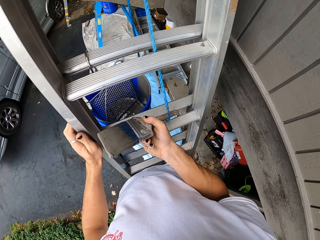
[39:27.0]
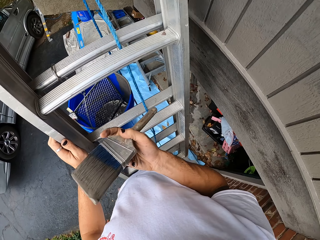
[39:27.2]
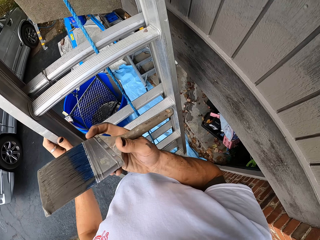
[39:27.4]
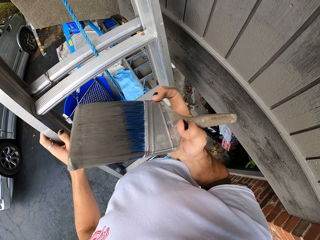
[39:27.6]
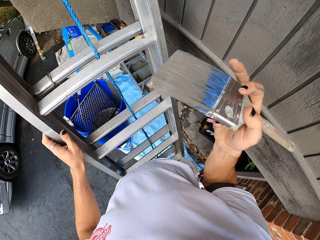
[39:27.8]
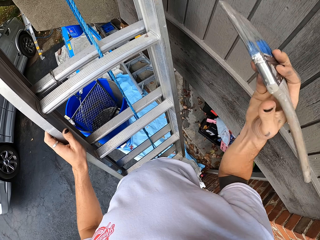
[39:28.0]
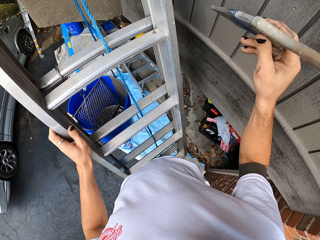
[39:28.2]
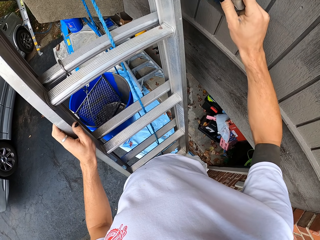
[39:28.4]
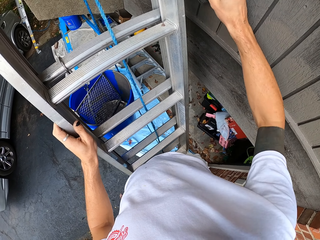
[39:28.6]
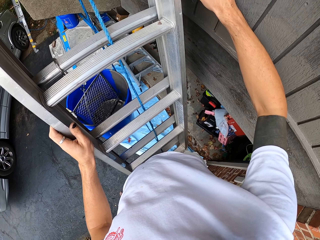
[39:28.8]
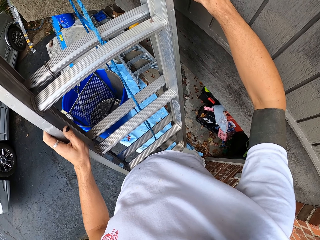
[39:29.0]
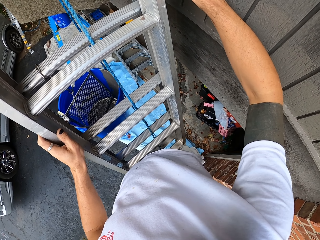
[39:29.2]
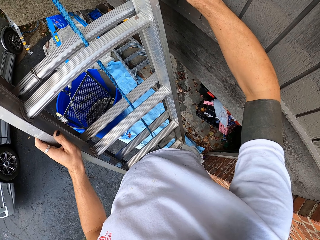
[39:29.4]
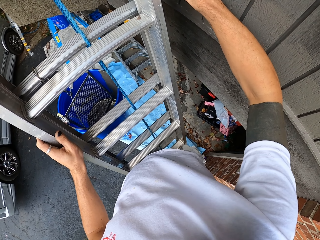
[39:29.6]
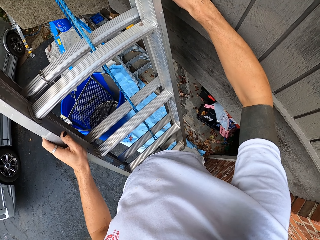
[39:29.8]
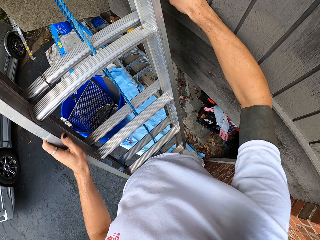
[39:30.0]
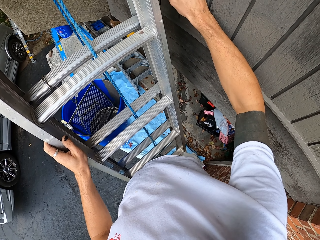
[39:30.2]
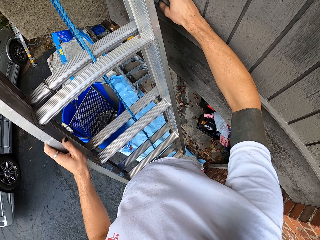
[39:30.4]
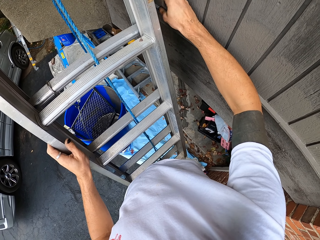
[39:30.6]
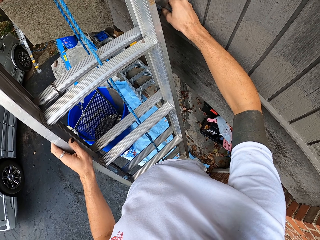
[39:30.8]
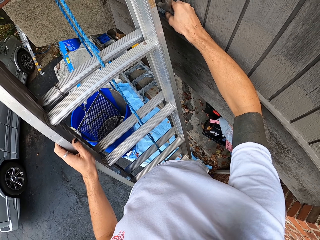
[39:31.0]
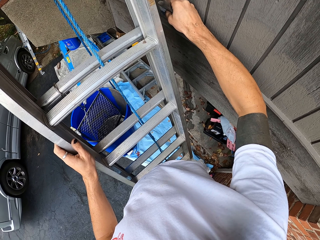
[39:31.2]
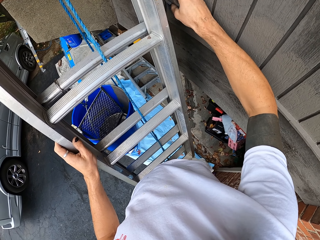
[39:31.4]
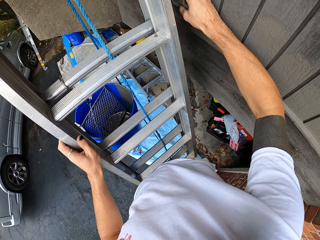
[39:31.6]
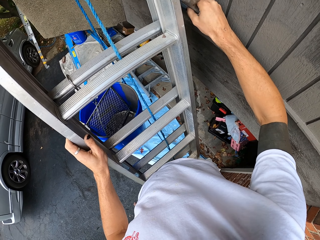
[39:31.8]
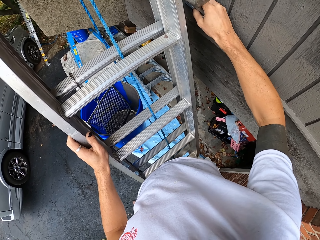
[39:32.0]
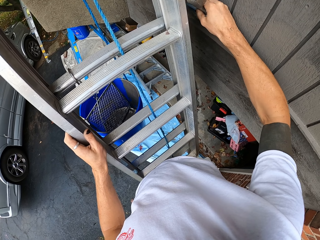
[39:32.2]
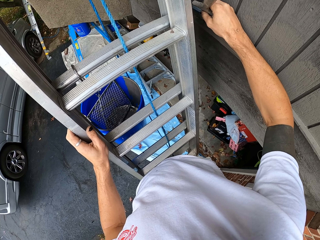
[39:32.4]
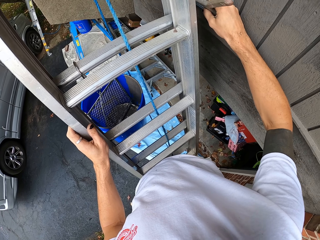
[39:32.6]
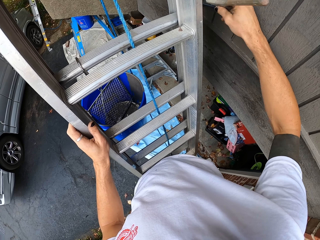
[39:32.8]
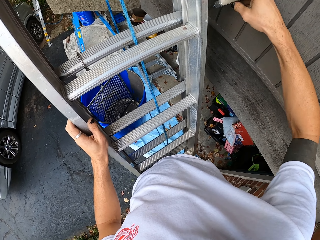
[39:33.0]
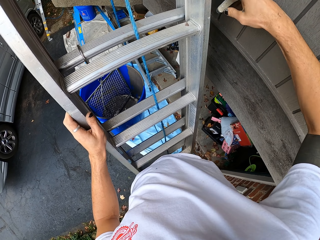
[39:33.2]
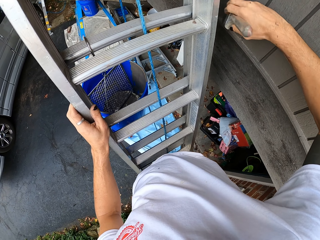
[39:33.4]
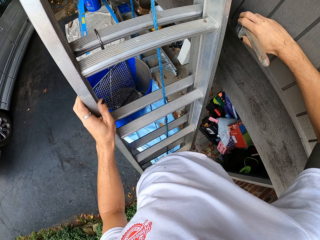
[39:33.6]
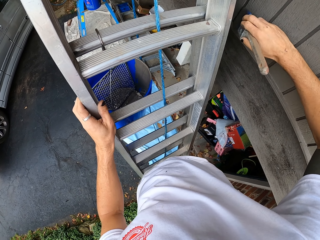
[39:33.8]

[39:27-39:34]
The camera wearer paints the wall. They paint the door frame.

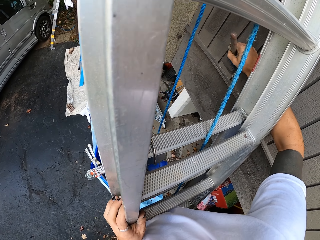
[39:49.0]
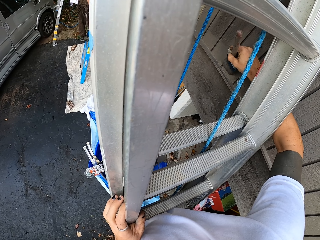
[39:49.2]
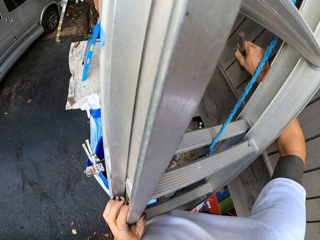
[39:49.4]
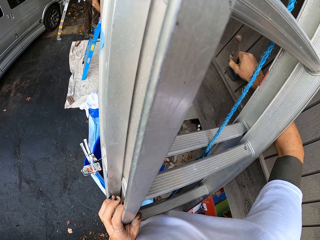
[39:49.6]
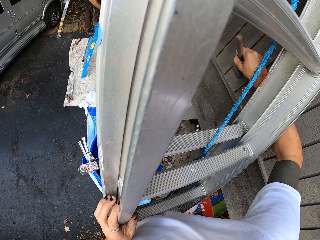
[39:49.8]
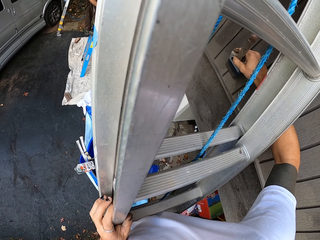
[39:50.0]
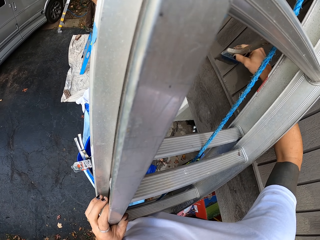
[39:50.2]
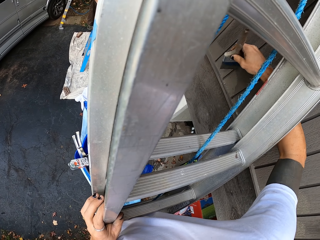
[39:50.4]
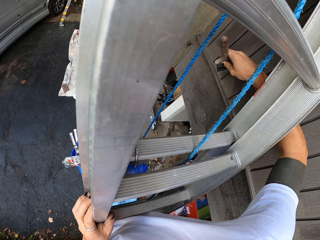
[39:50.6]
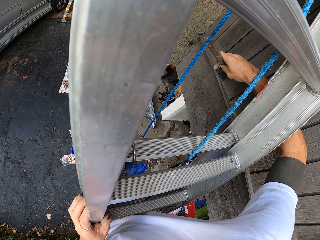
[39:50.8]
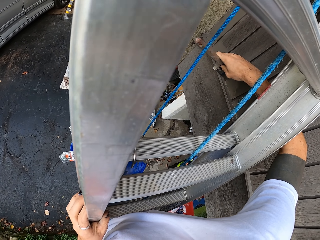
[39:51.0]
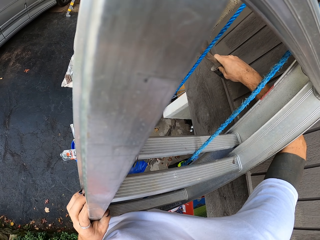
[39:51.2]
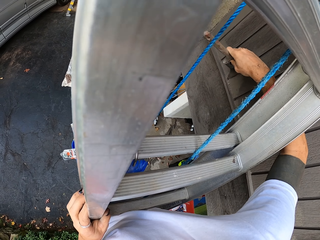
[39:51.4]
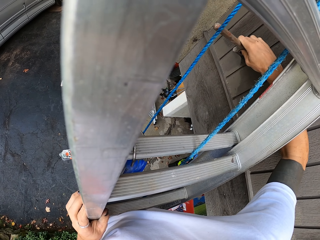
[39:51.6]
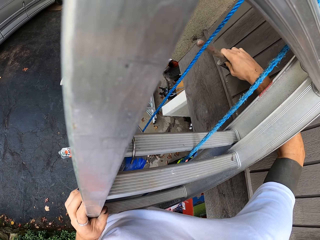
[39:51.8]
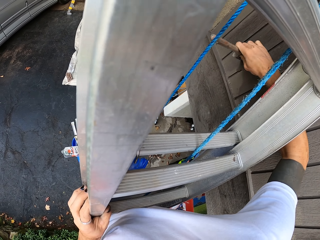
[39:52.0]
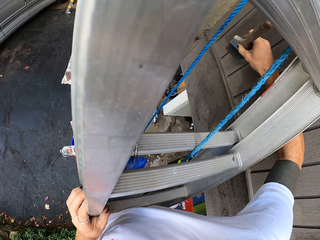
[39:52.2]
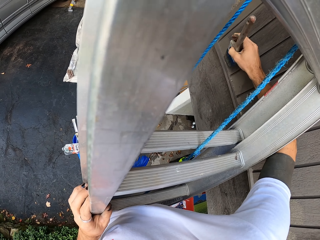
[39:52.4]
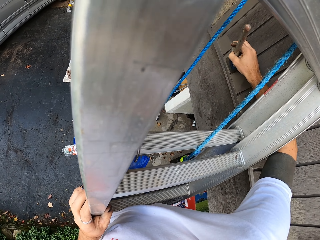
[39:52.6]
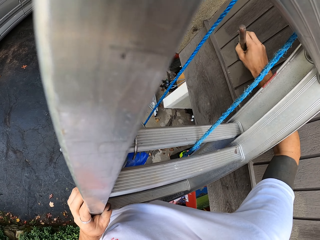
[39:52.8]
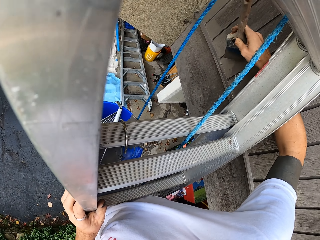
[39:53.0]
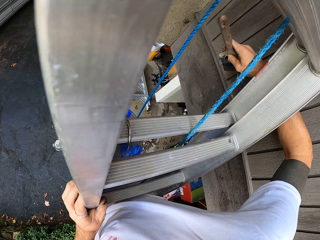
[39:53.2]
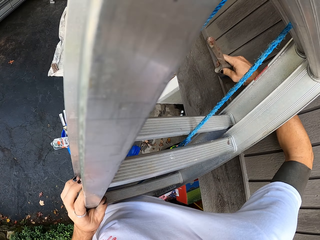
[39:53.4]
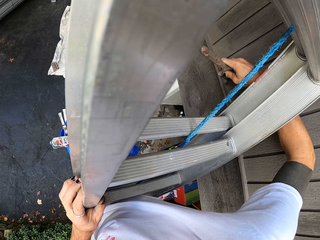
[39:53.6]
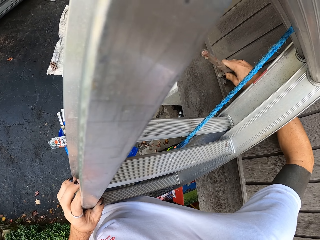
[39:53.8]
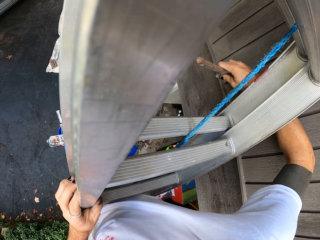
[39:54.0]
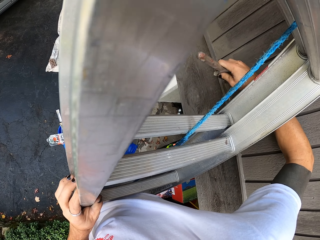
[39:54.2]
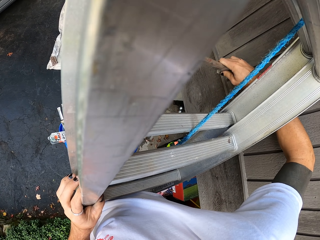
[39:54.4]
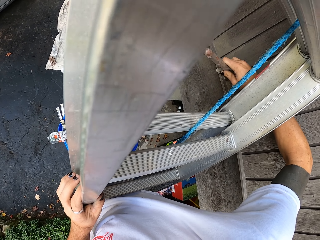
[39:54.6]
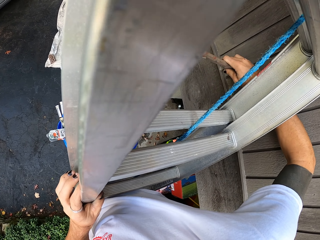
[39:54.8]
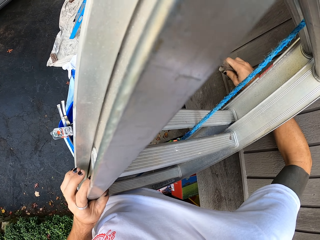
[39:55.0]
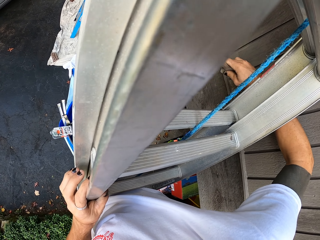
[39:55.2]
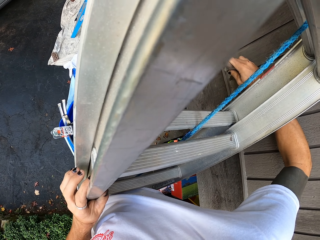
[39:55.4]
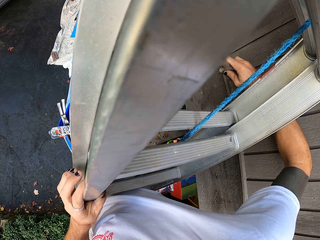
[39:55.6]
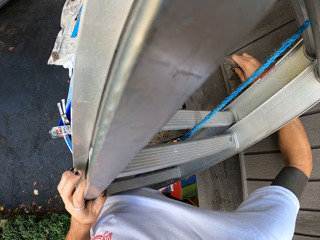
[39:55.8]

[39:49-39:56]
The camera wearer paints the door.

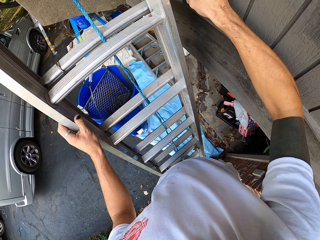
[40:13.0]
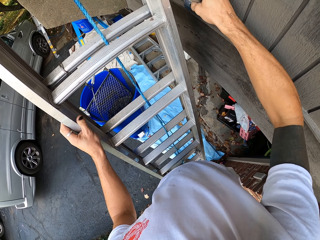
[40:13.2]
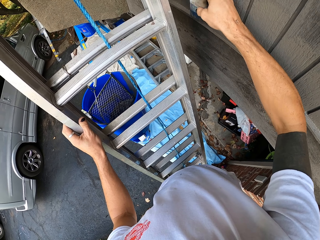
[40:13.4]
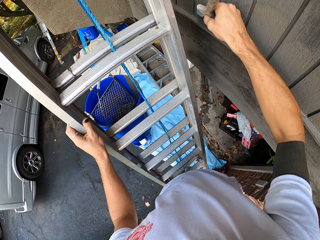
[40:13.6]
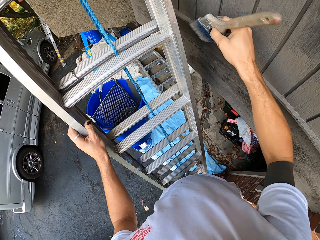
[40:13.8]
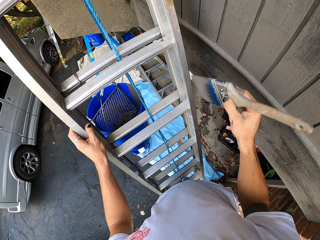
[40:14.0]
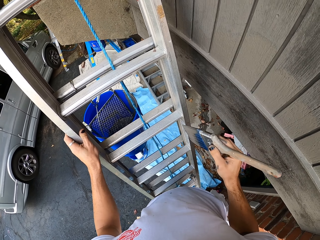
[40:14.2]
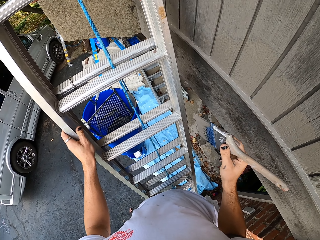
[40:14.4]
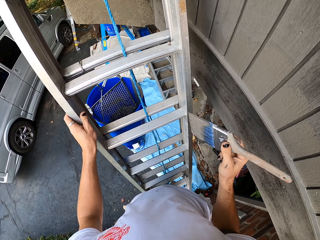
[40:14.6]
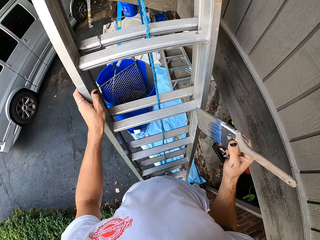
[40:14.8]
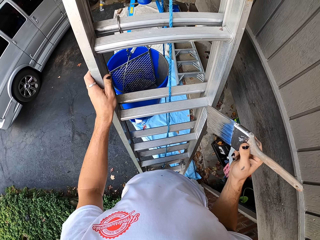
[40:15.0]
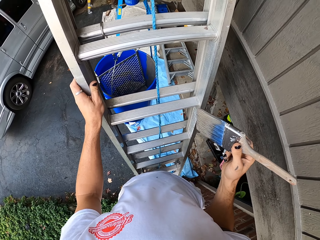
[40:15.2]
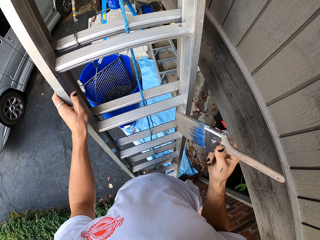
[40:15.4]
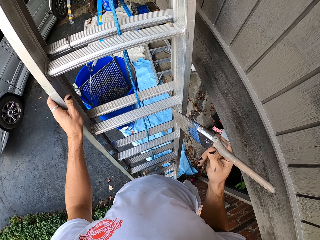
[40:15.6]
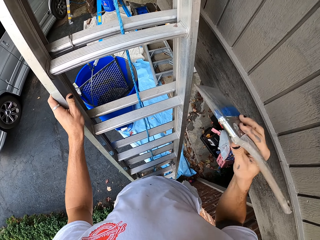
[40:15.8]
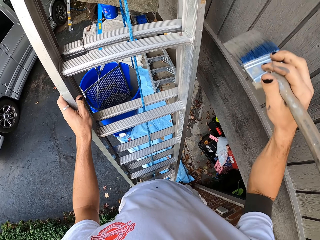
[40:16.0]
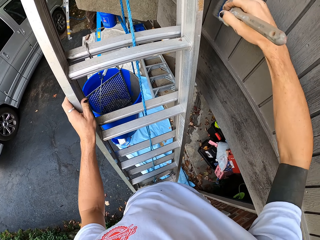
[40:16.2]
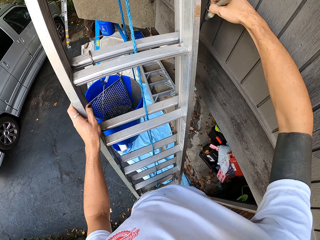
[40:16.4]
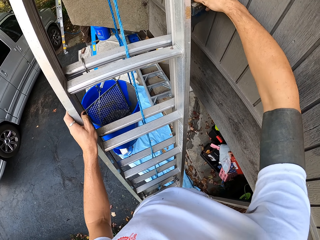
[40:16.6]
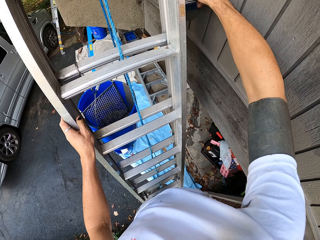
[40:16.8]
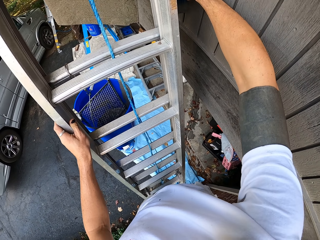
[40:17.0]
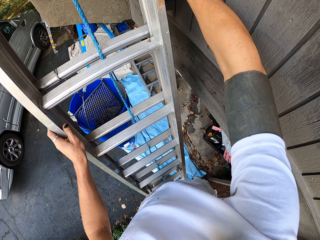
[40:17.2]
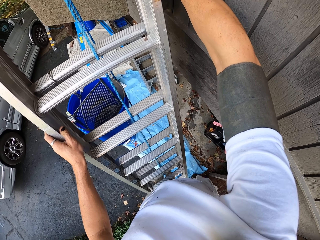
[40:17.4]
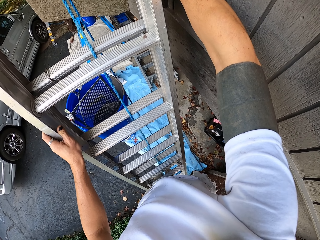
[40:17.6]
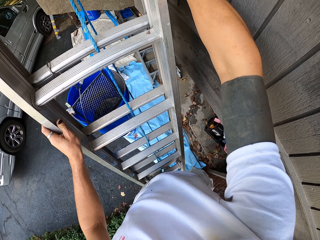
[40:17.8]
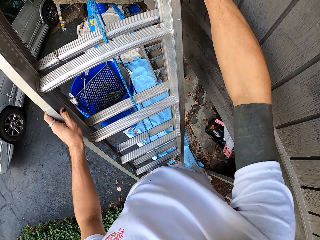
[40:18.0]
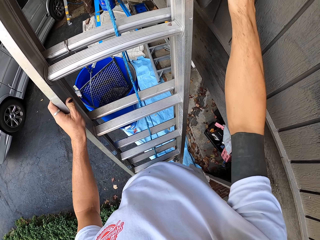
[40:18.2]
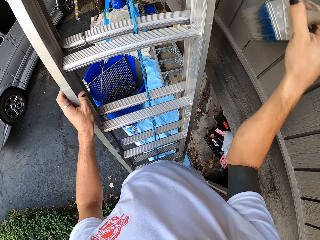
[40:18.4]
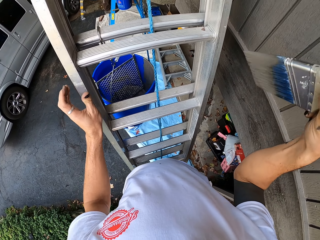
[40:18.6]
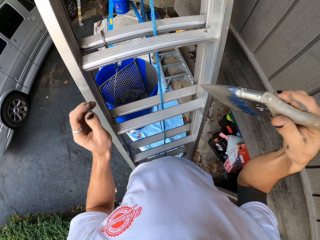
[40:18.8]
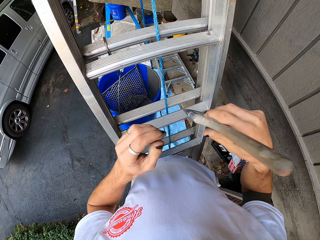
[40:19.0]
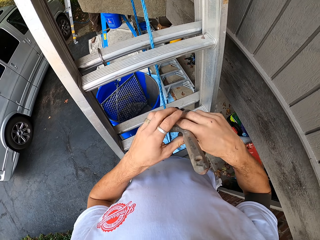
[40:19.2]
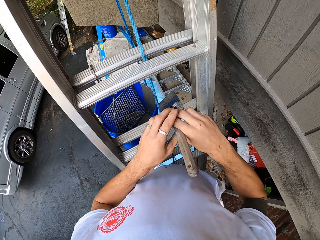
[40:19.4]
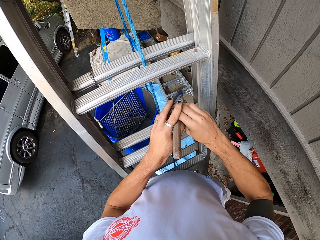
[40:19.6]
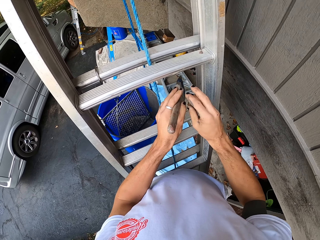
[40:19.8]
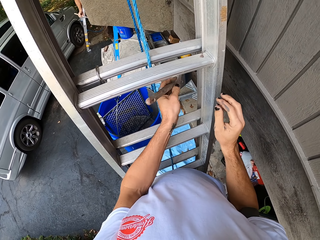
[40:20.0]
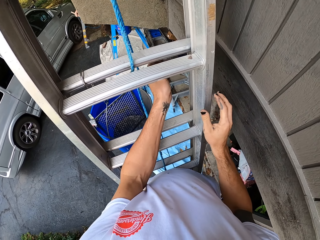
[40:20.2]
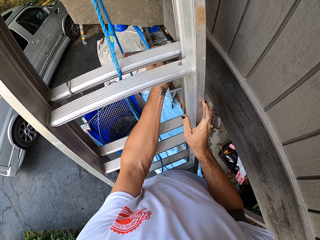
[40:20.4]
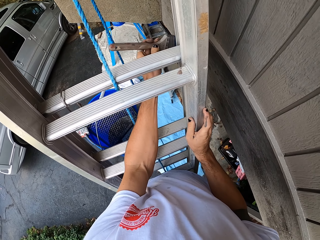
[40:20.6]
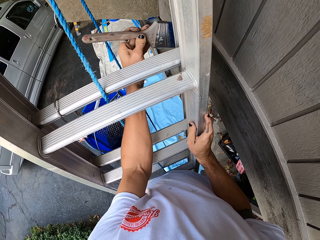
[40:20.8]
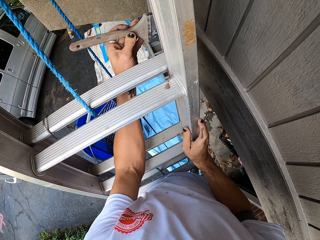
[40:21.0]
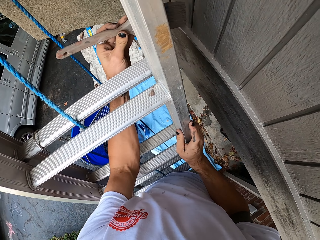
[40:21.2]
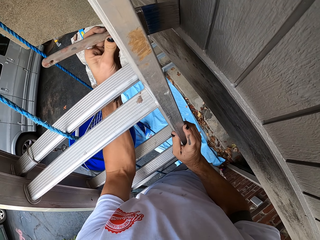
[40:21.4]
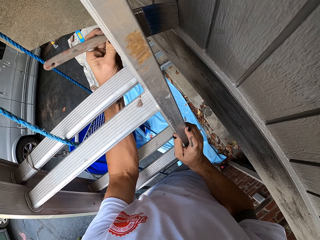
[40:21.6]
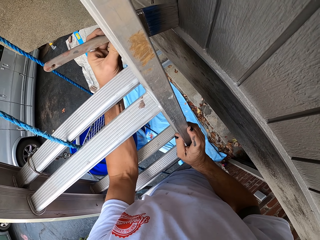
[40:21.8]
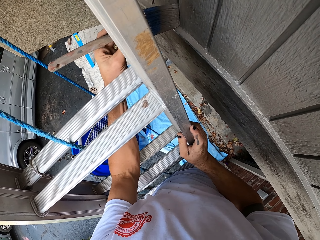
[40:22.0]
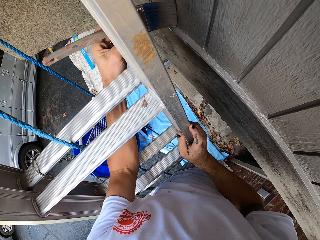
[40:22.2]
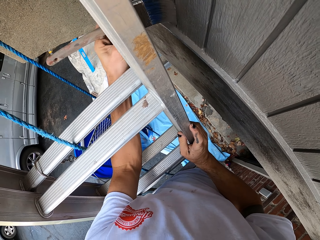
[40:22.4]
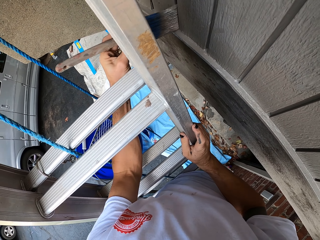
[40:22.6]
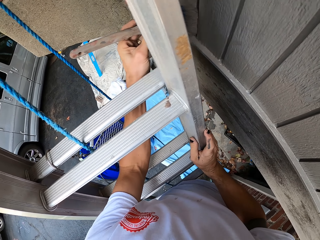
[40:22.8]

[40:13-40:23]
The camera wearer looks at the door. They paint the door. They pass the brush to the left hand. They hold the paintbrush with the left hand. They paint beyond the ladder. They paint the door.
